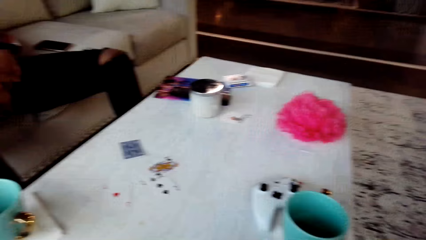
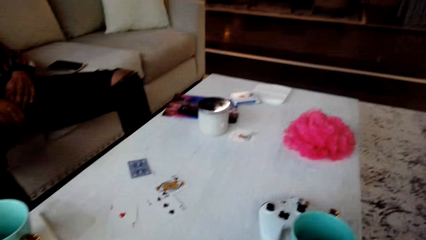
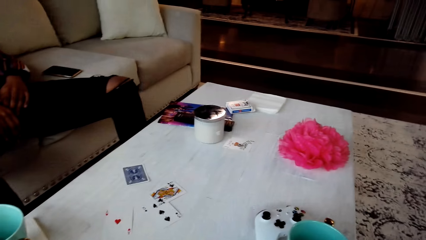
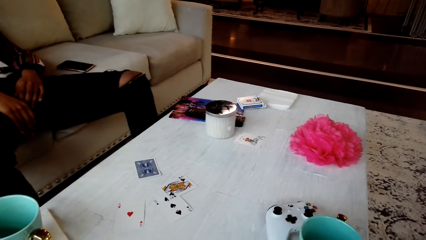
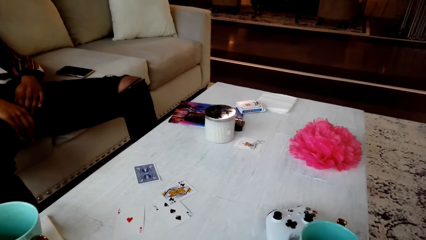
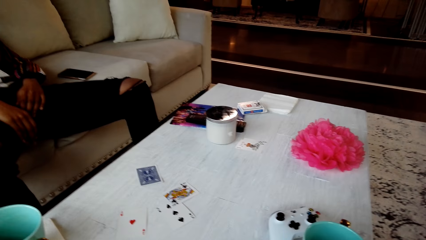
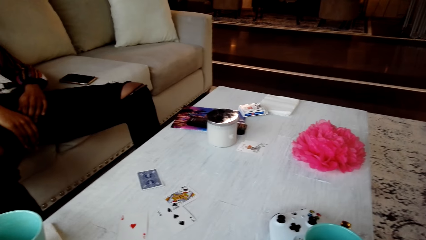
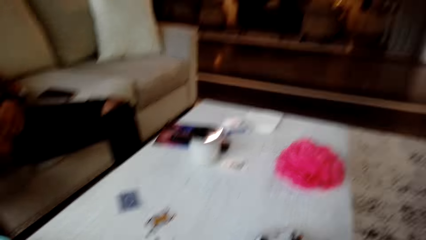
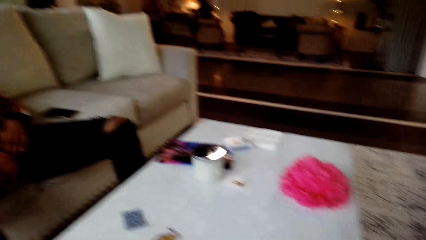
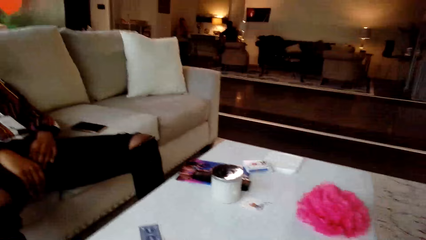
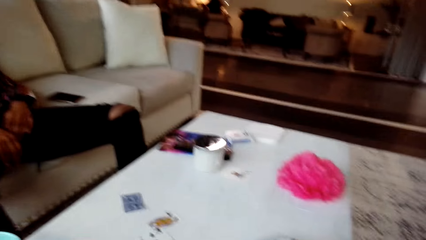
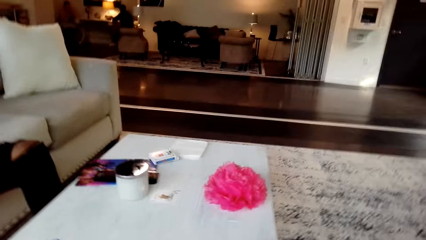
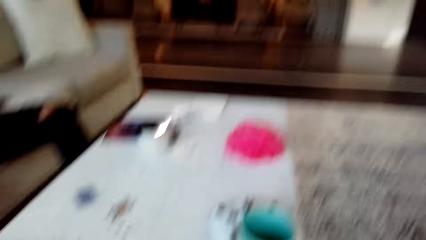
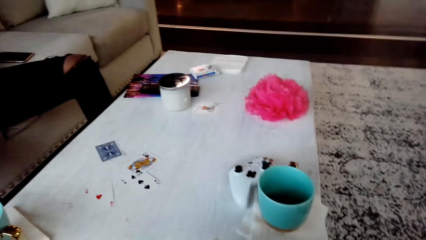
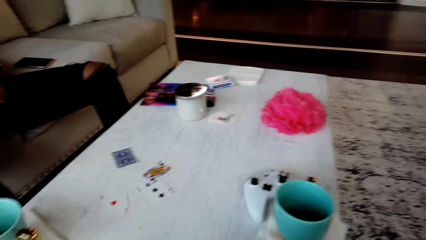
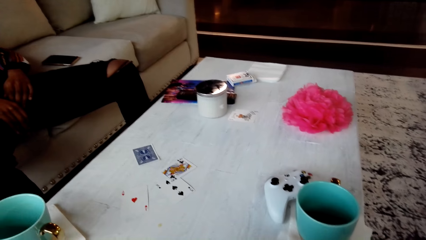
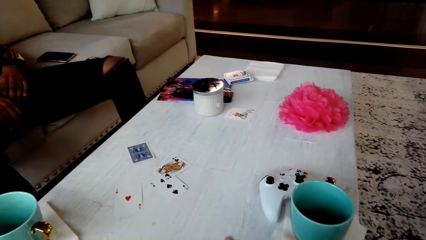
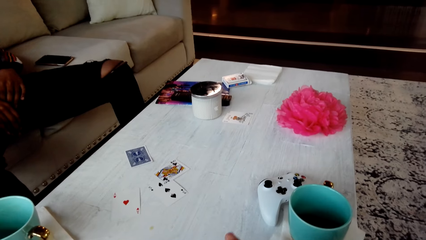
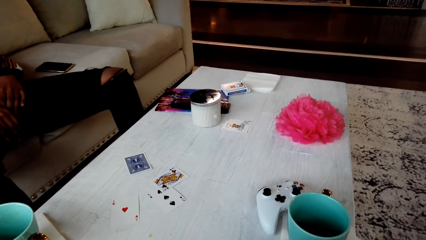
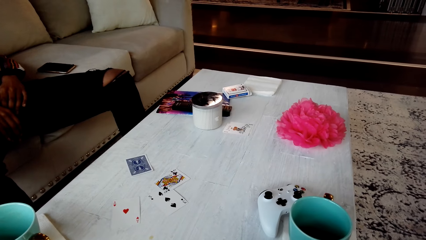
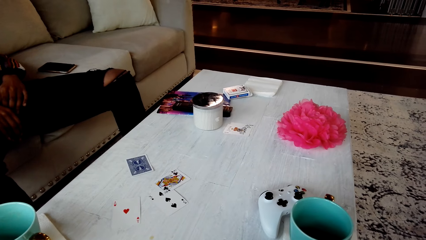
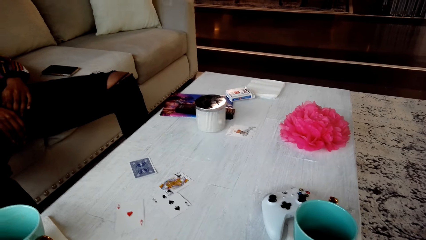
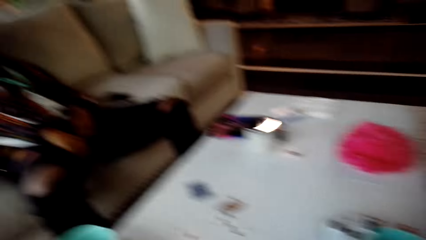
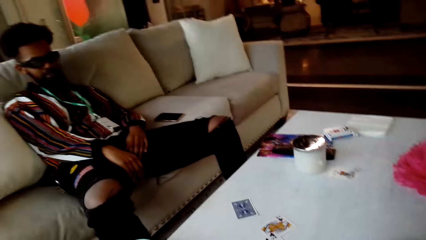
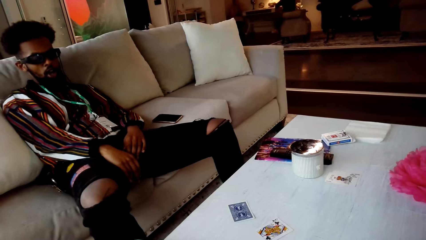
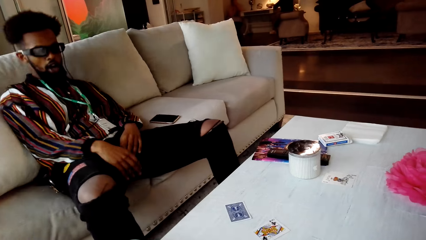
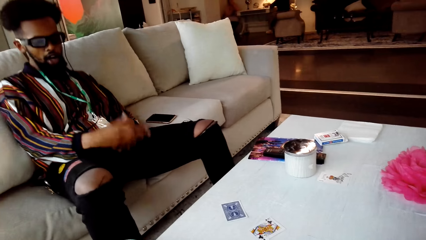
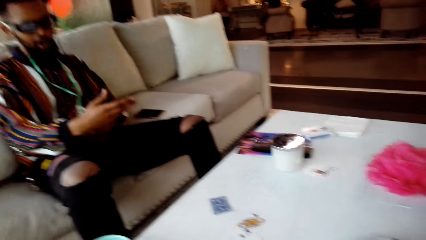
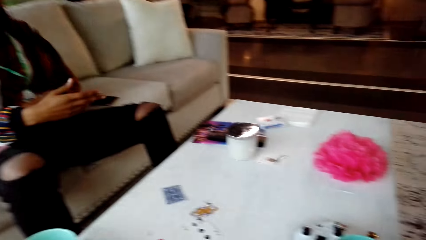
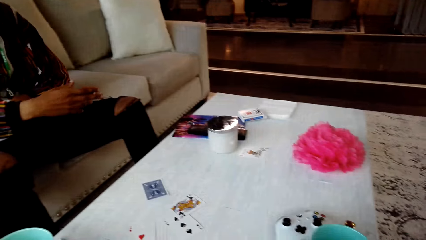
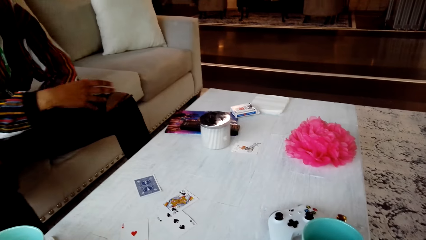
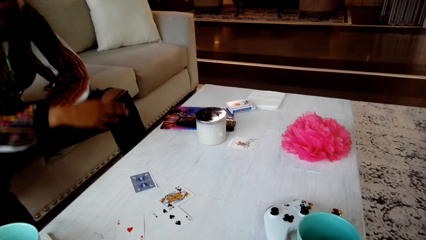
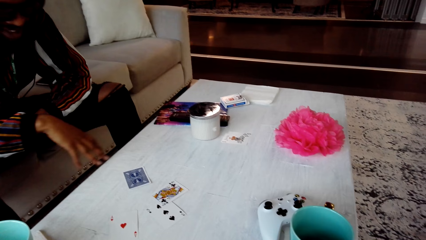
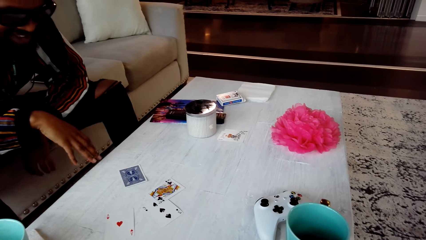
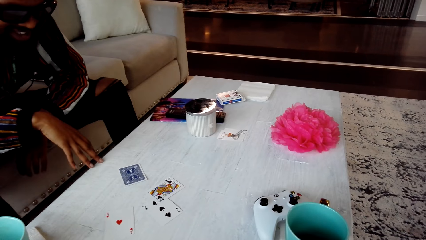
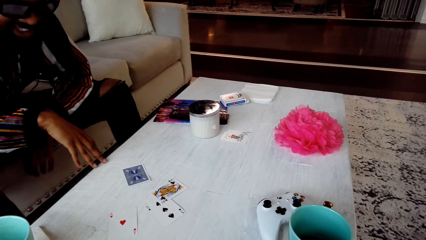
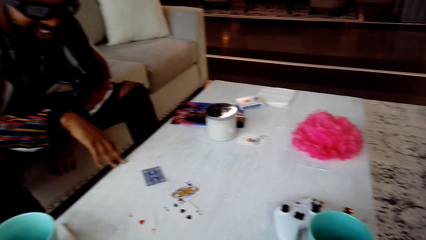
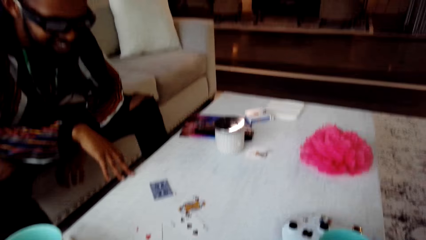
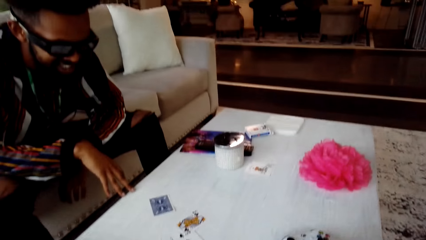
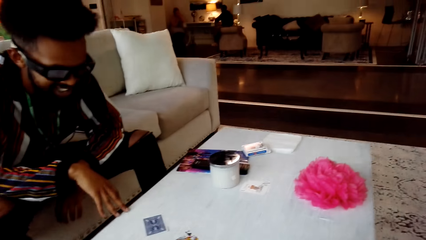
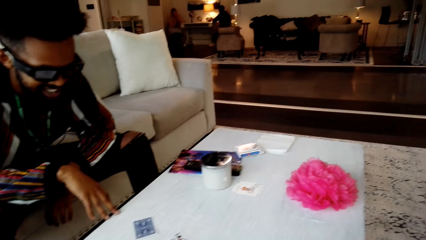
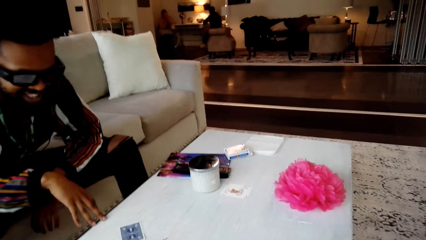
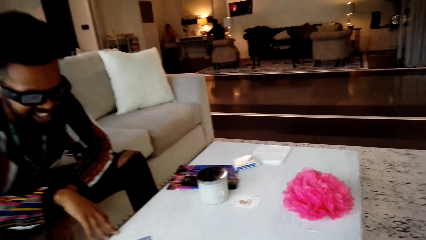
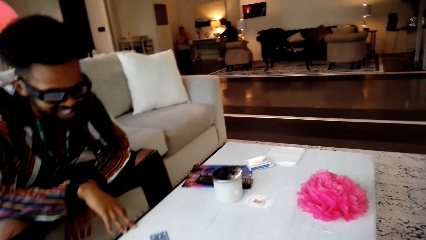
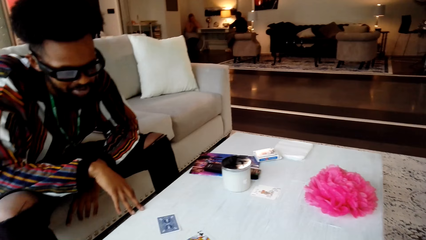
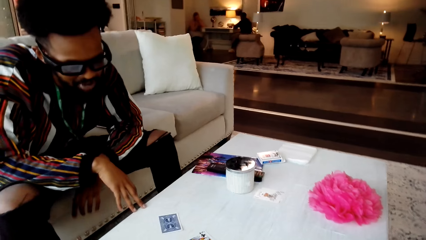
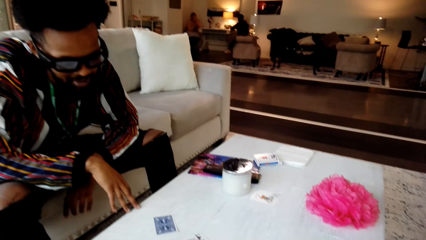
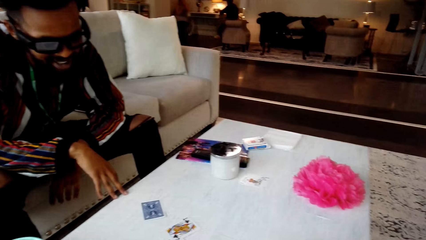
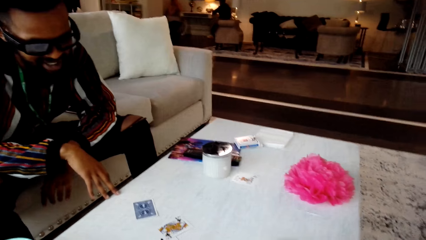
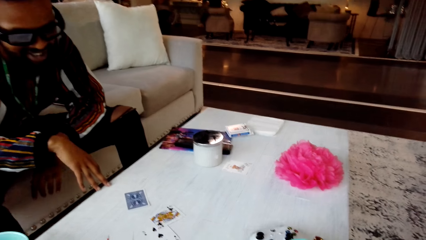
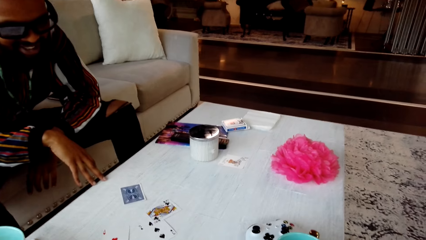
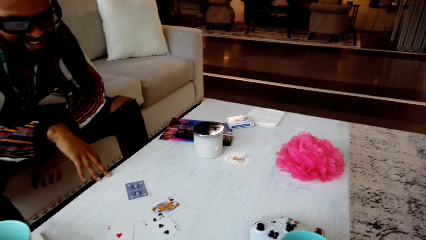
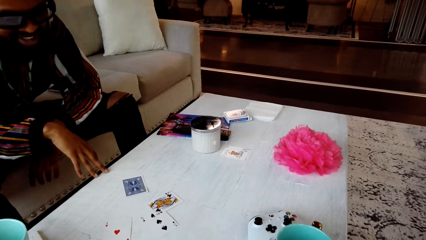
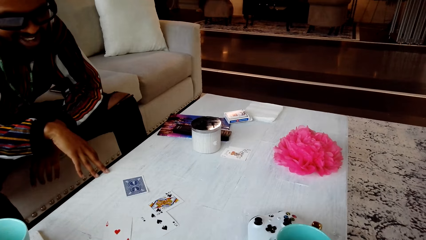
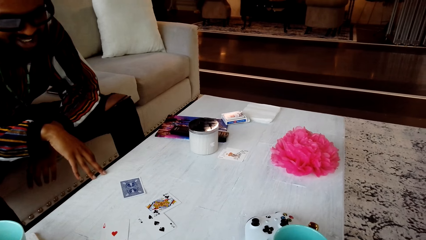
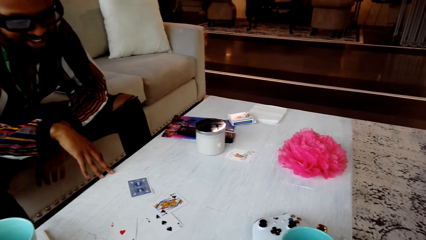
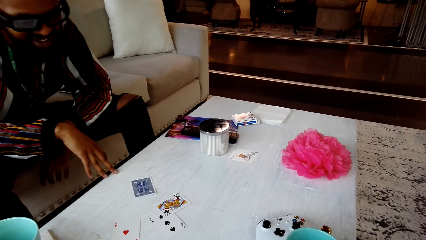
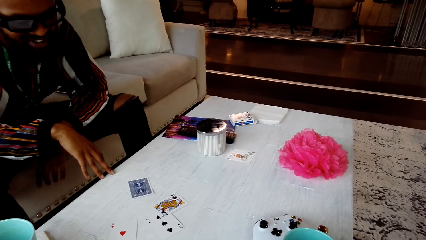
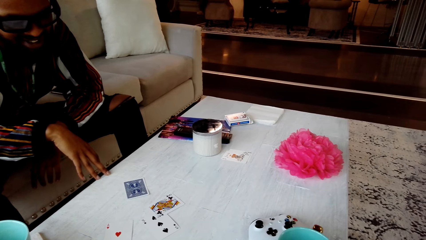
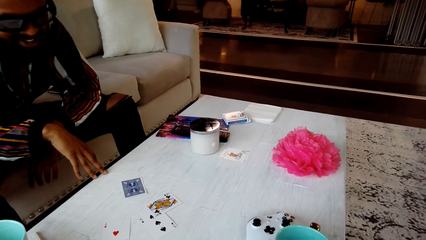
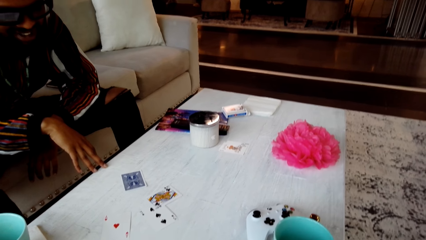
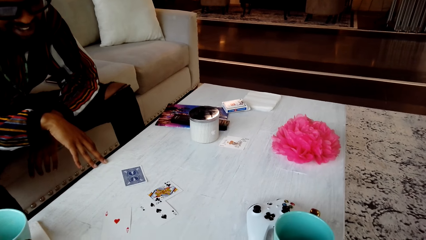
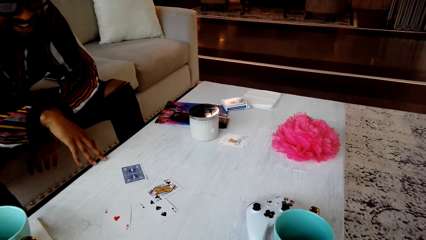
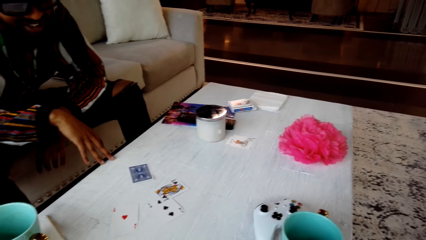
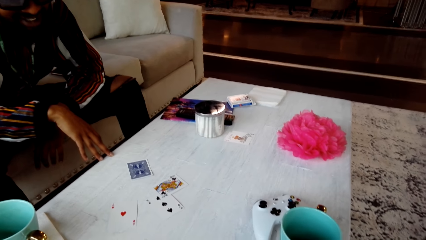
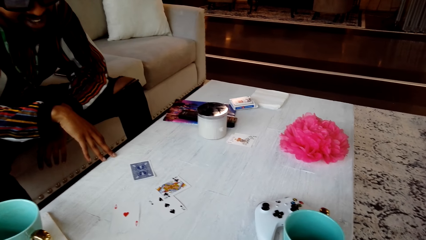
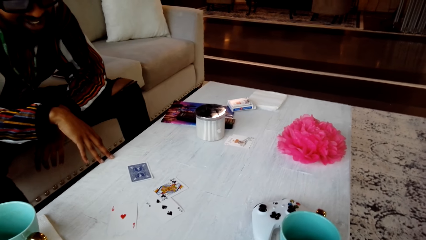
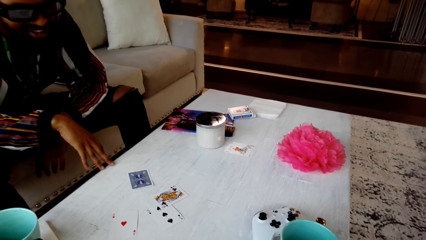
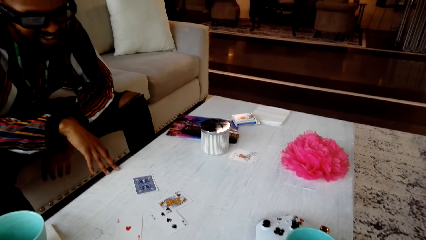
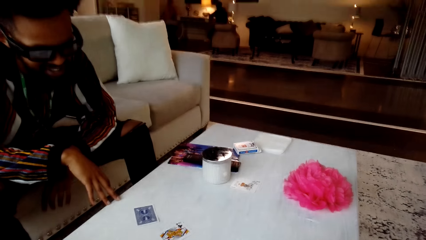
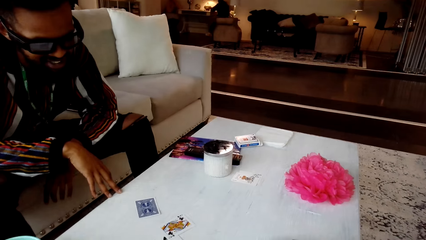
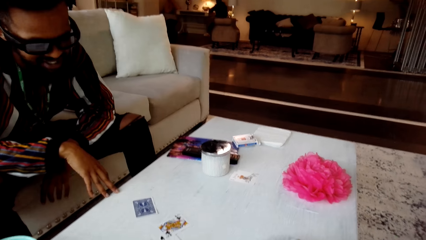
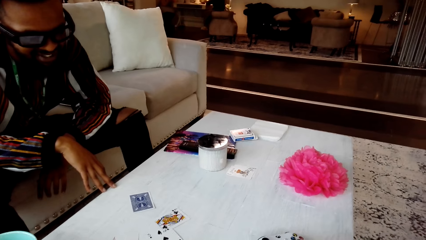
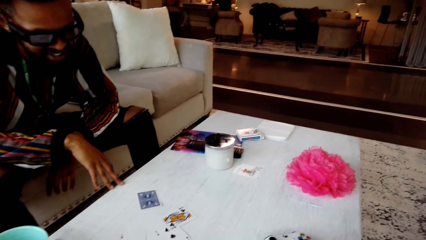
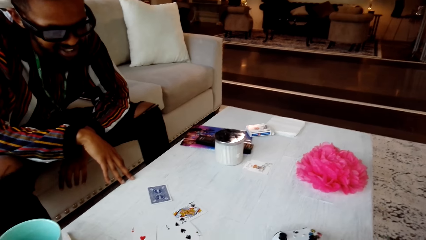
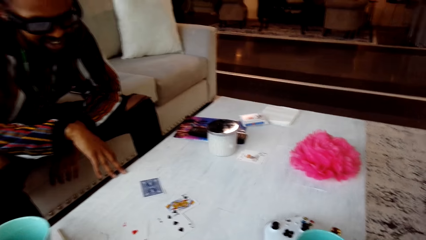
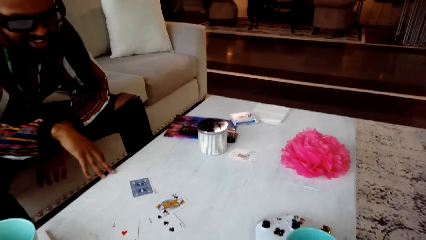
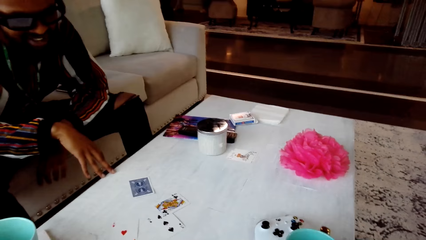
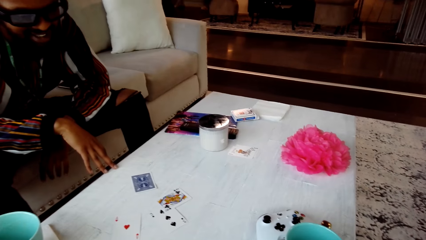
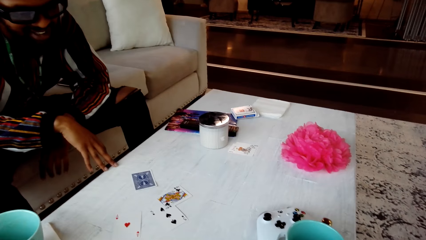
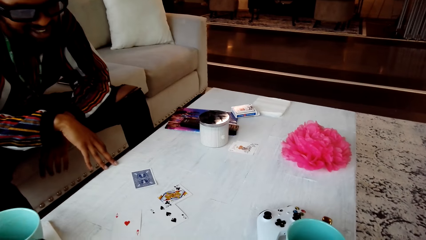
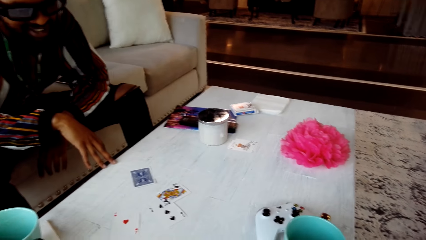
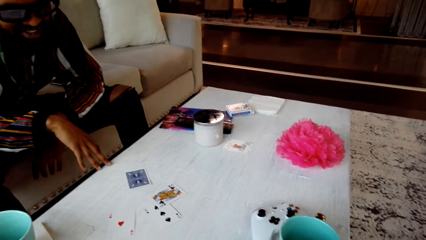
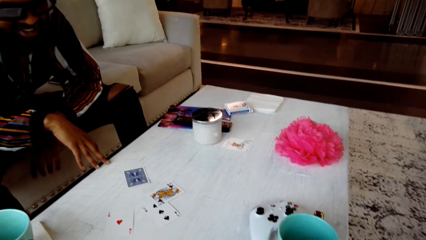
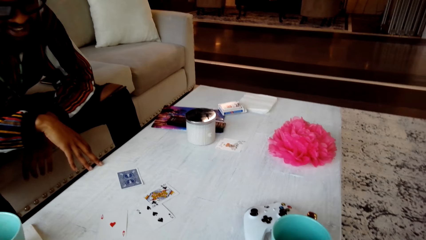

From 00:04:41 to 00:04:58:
The camera wearer converses with a man. They look around the table.
